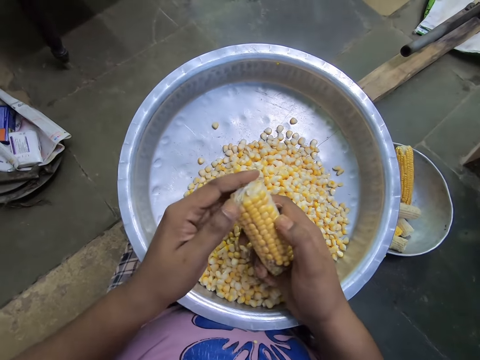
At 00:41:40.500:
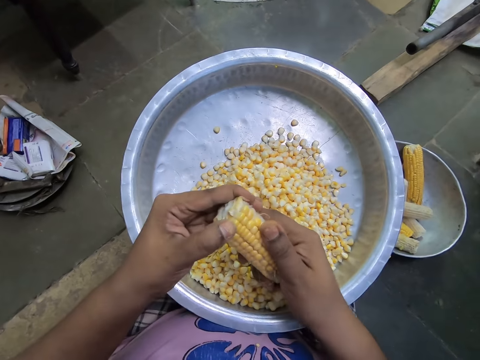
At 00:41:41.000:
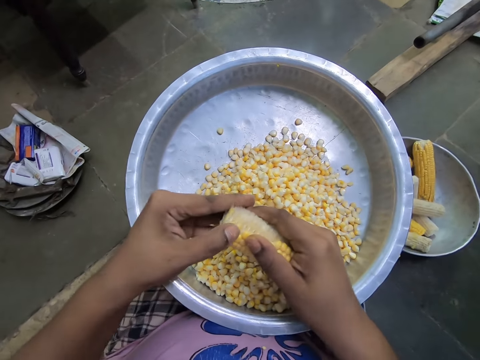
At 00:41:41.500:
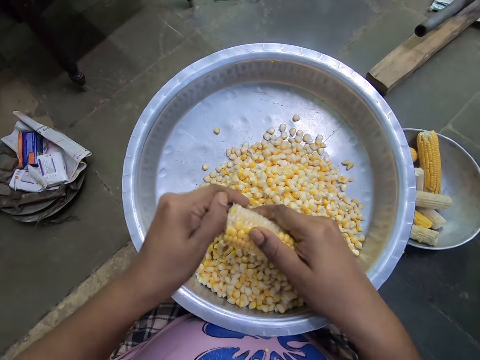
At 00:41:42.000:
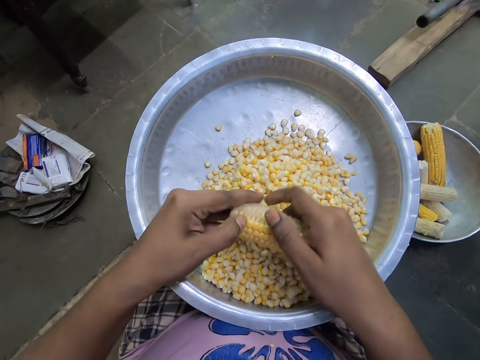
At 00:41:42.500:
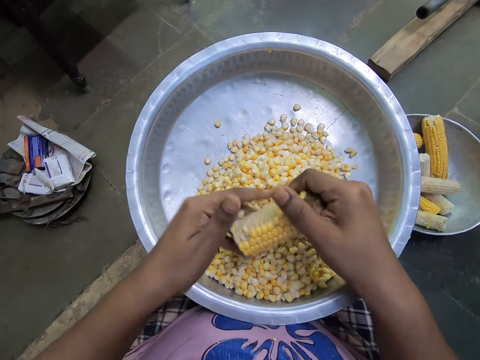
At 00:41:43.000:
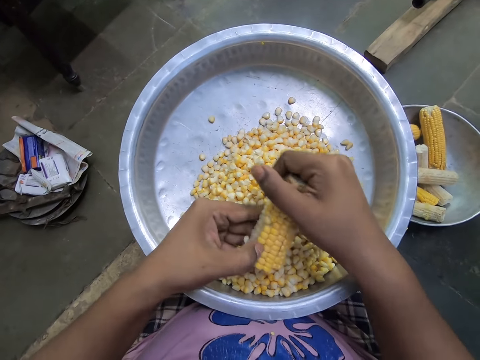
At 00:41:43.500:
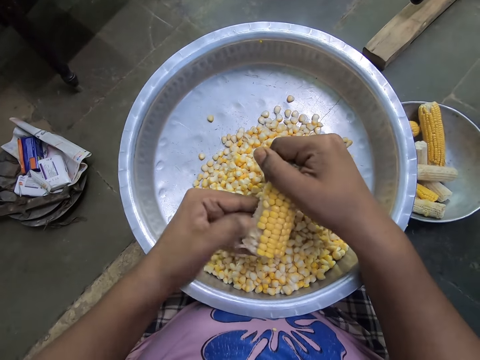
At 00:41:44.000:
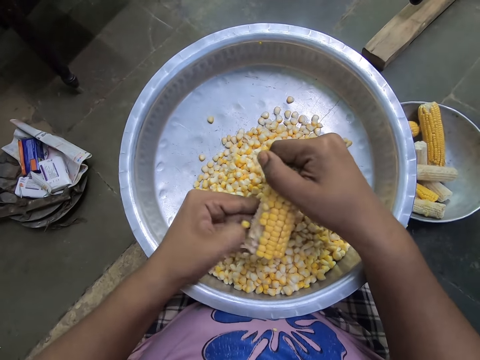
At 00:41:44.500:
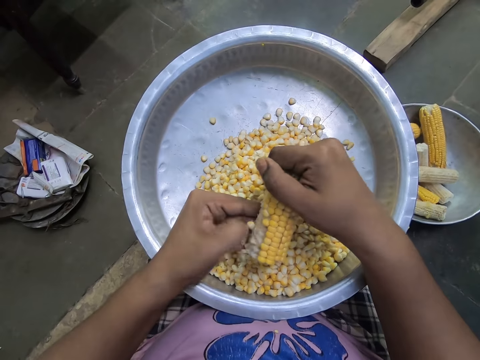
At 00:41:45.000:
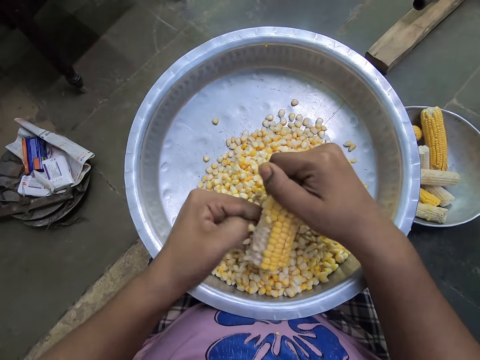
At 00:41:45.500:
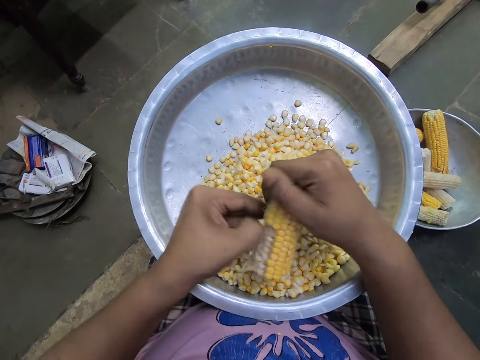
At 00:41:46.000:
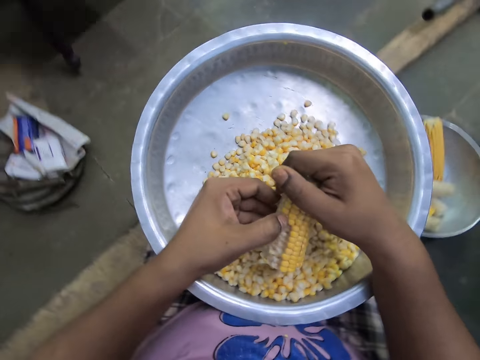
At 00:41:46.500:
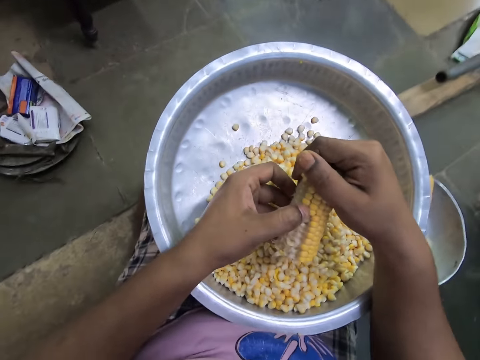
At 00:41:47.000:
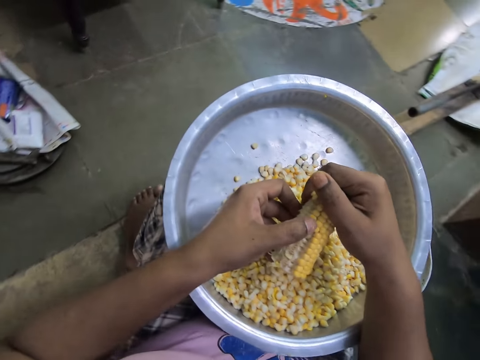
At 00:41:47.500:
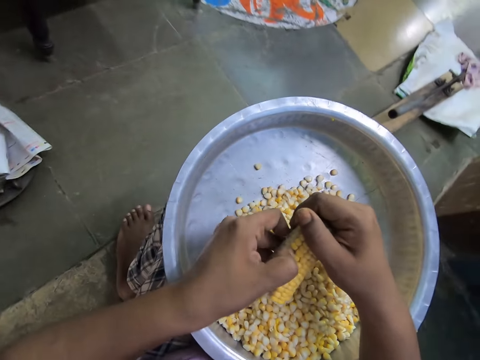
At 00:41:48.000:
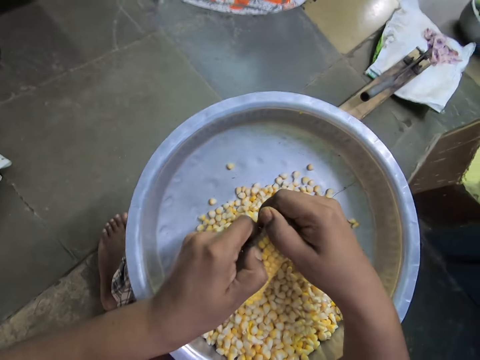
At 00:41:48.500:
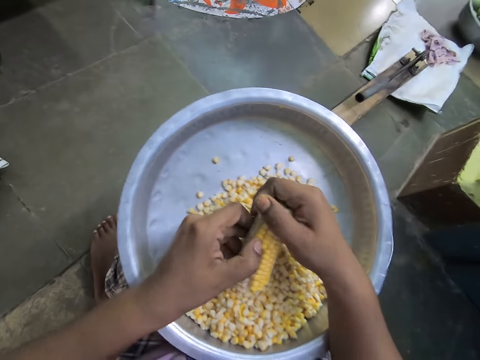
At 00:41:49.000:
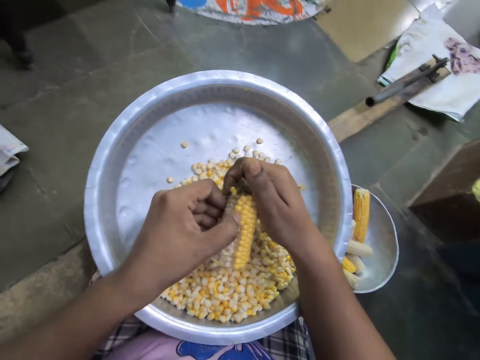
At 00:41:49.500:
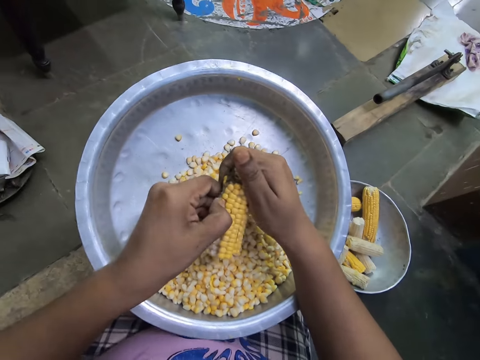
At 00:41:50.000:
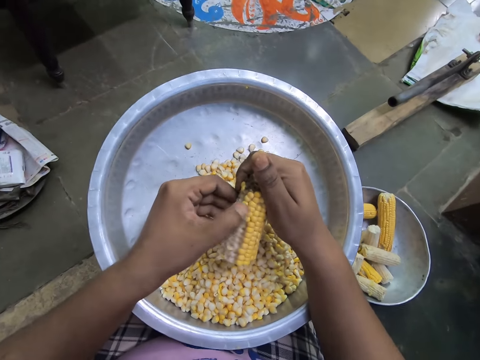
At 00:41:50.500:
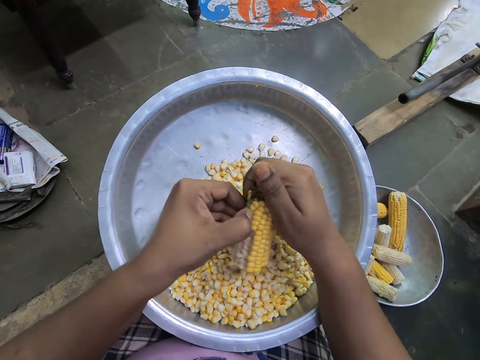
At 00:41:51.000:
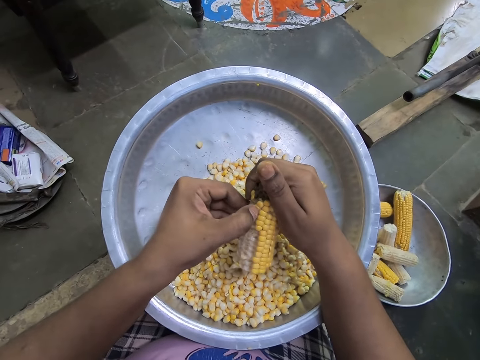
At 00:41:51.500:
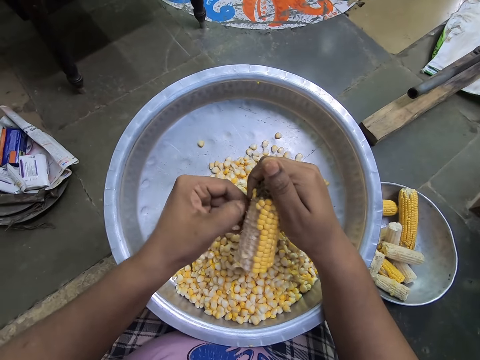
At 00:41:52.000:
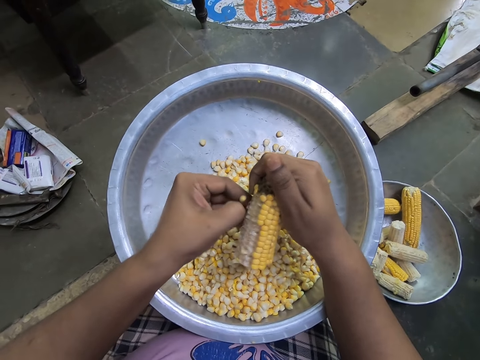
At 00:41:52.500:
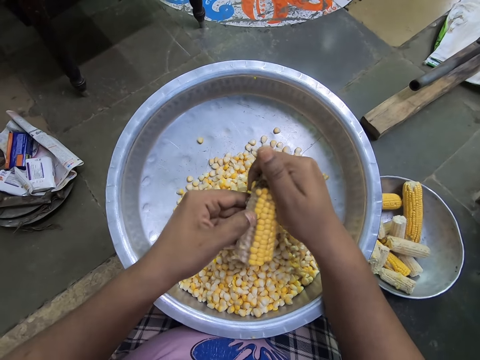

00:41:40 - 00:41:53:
The camera wearer turns the corn in her hands. She adjusts the plate on her legs. She removes the corn from the cob with both hands into the plate.

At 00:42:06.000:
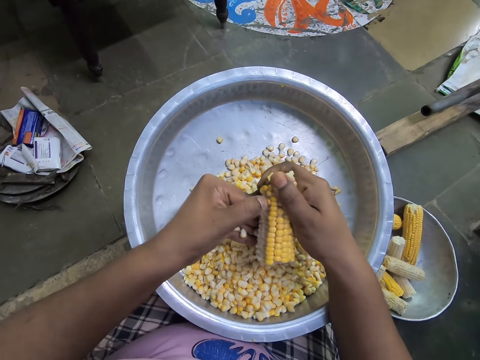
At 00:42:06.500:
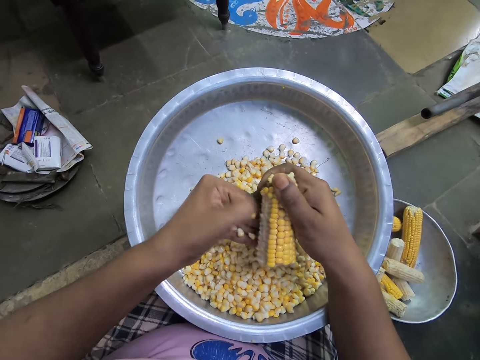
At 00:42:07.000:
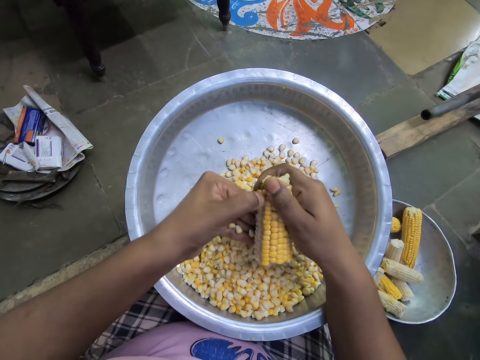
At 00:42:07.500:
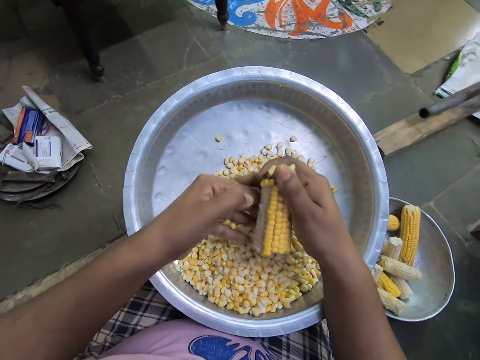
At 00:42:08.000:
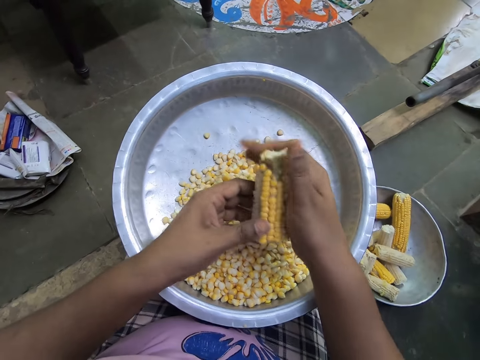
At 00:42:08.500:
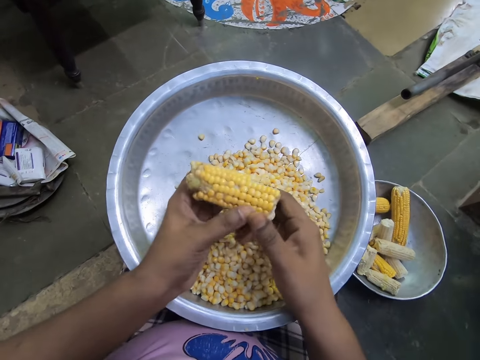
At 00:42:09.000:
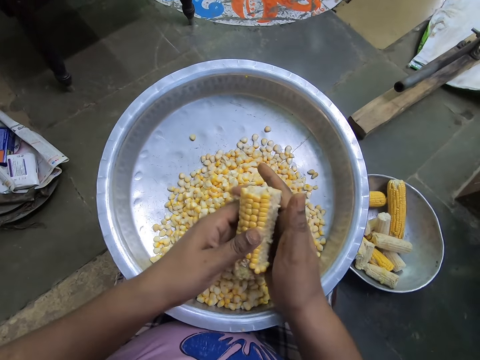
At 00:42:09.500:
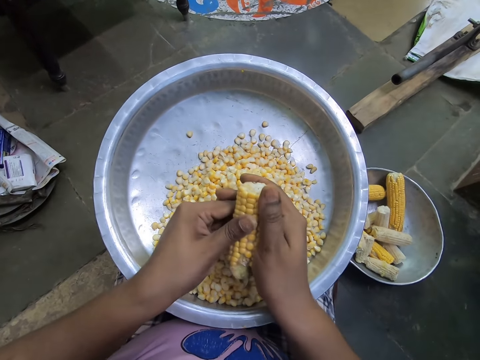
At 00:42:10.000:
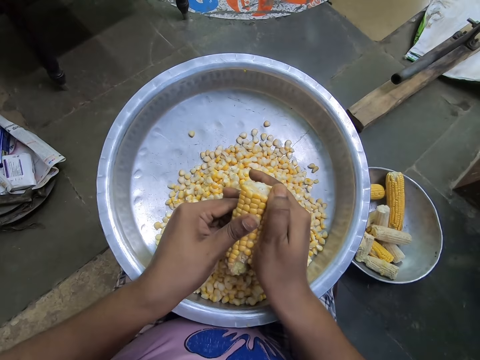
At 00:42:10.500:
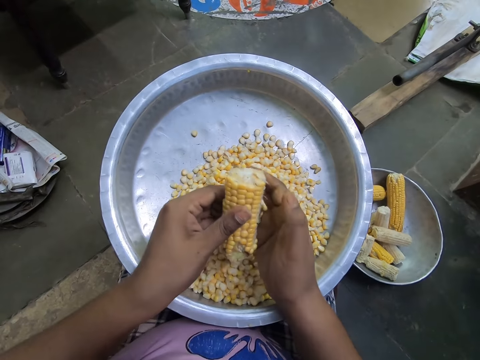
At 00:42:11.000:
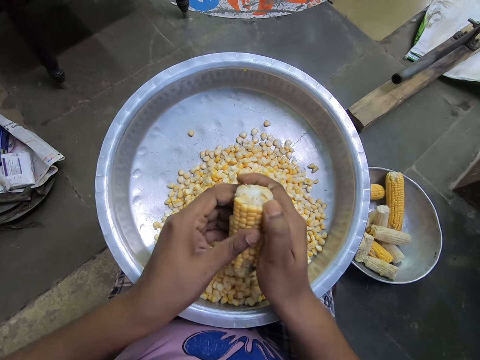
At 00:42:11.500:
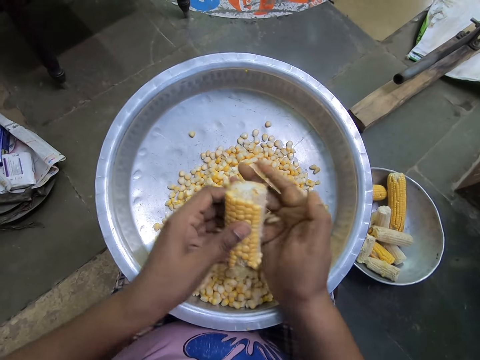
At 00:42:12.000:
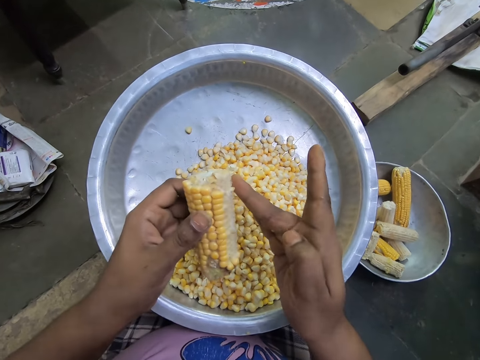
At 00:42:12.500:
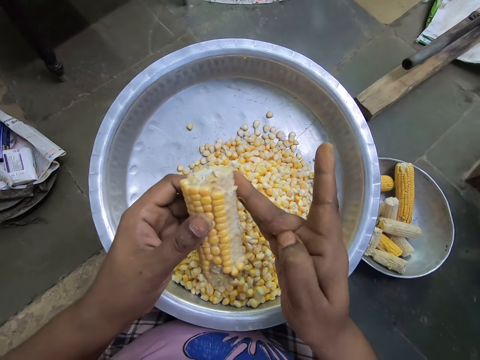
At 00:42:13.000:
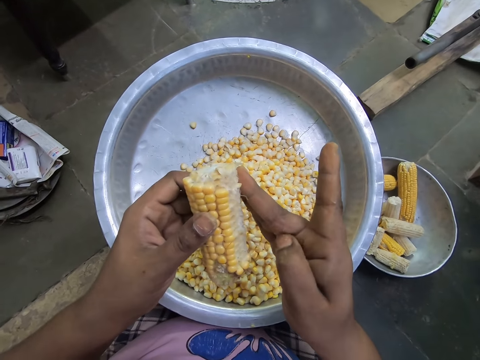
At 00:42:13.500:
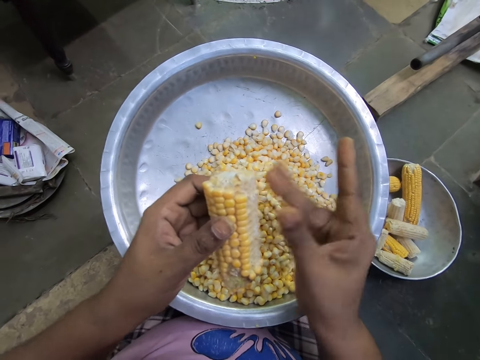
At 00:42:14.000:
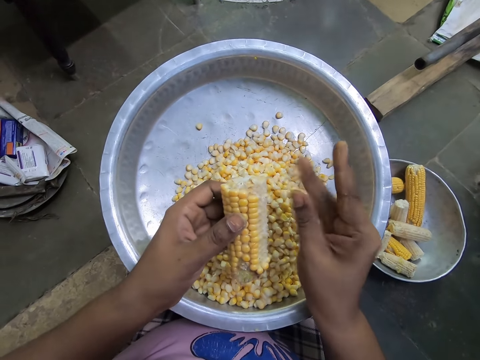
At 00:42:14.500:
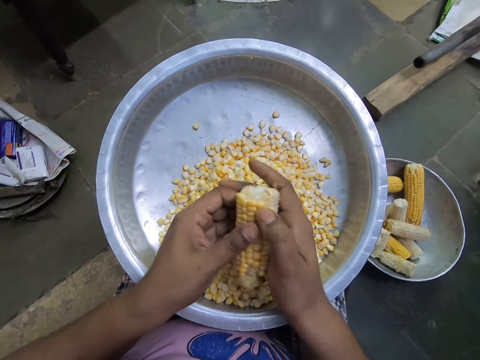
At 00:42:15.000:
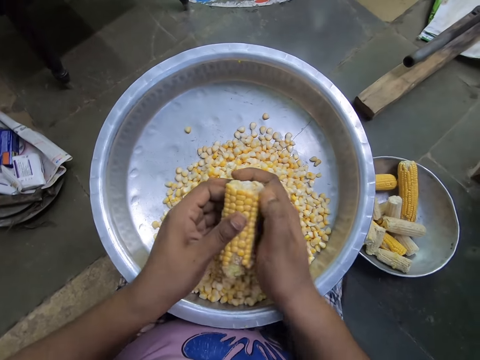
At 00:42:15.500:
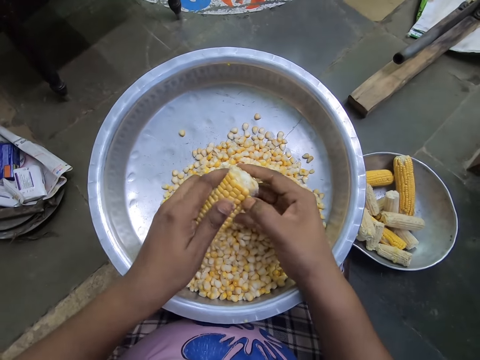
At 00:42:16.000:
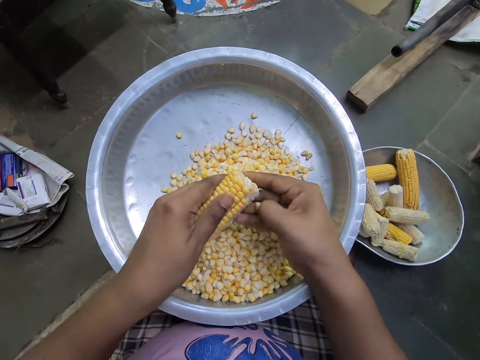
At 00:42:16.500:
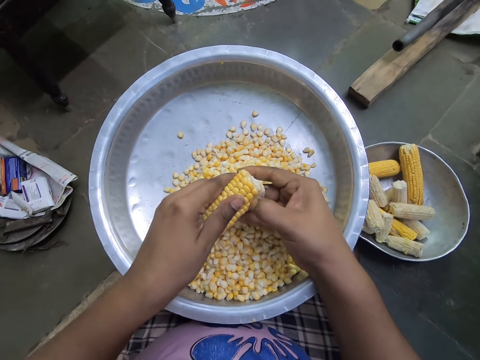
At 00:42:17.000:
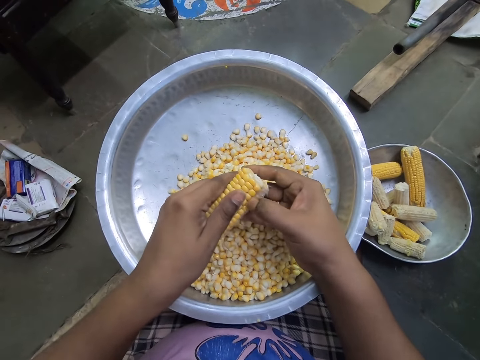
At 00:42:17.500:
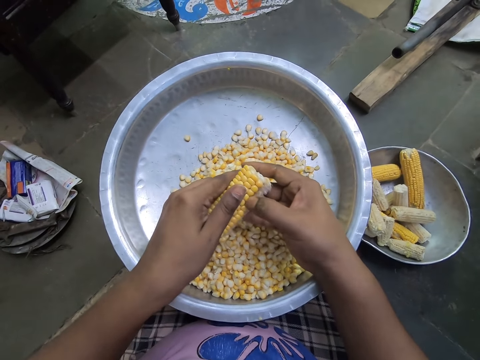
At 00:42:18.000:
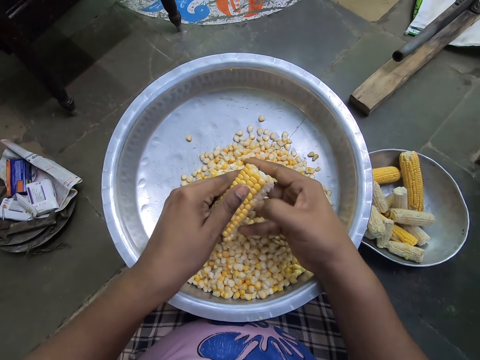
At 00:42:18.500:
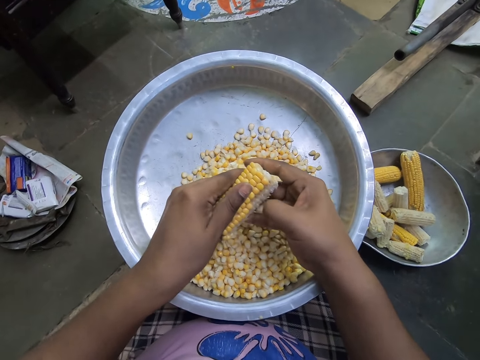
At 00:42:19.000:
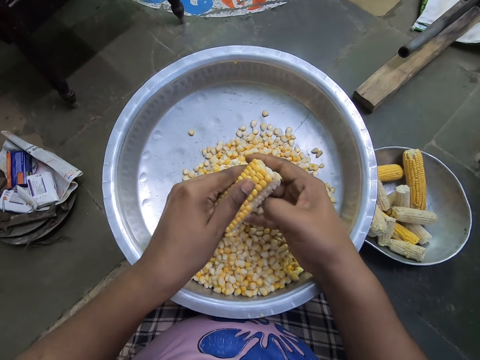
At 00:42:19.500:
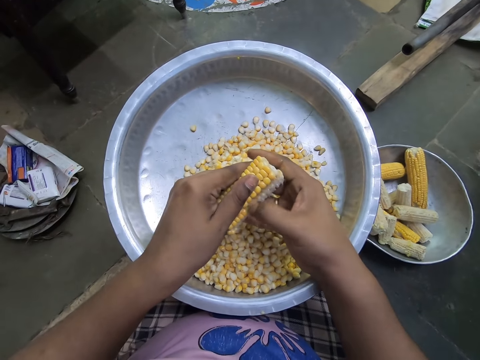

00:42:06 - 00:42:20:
The camera wearer removes her right hand from the corn. She turns the corn in her hands. She removes the corn from the cob with both hands into the plate. She adjusts her finger. She holds the maize cob. She removes the corn from the cob with both hands into the plate.
